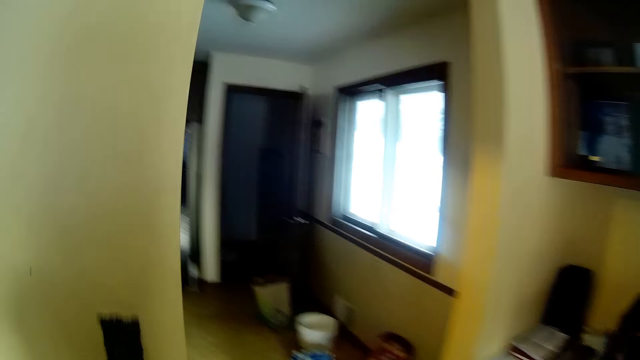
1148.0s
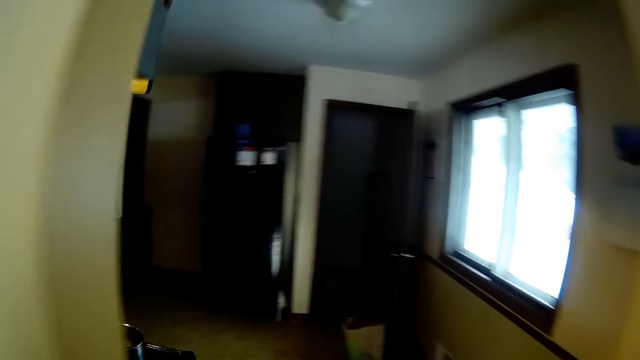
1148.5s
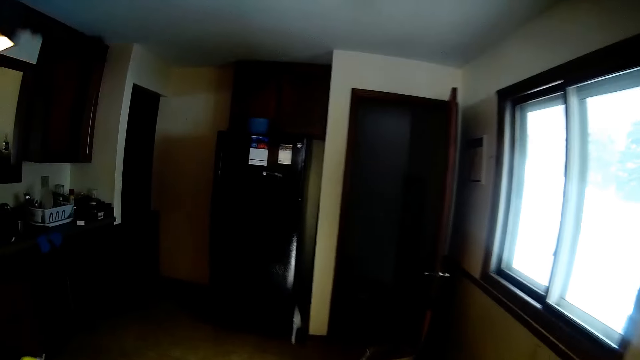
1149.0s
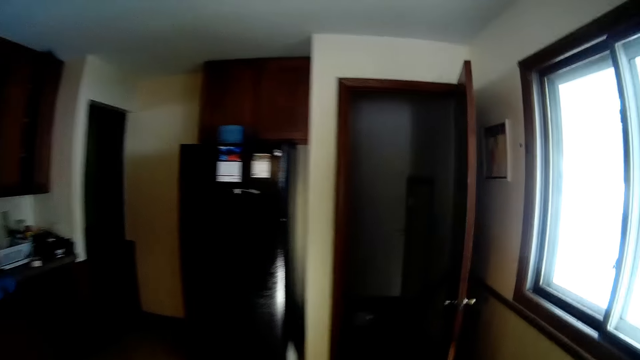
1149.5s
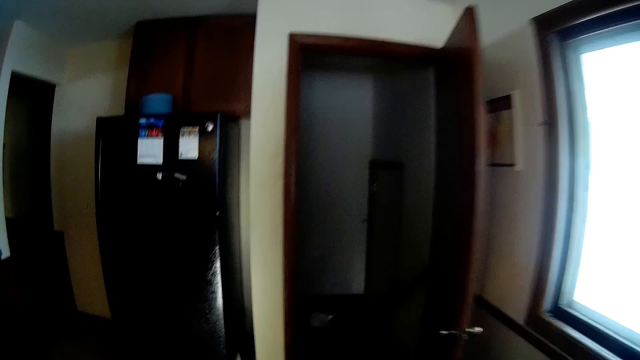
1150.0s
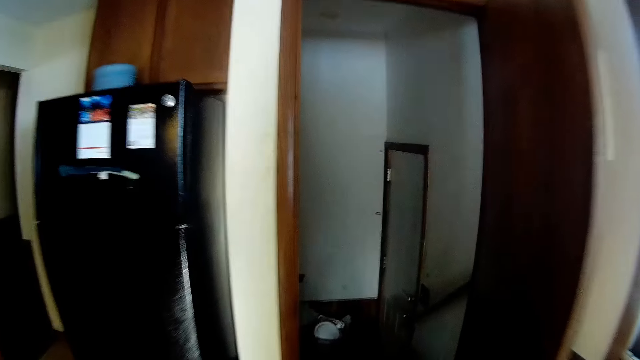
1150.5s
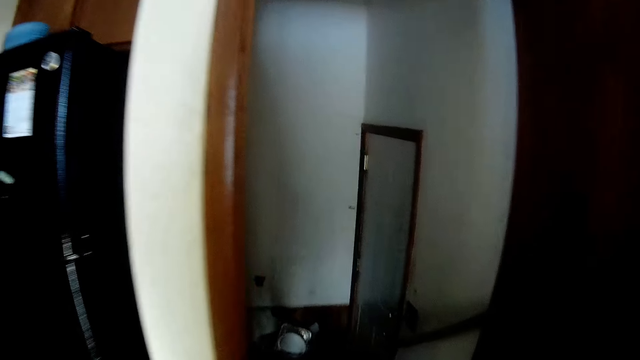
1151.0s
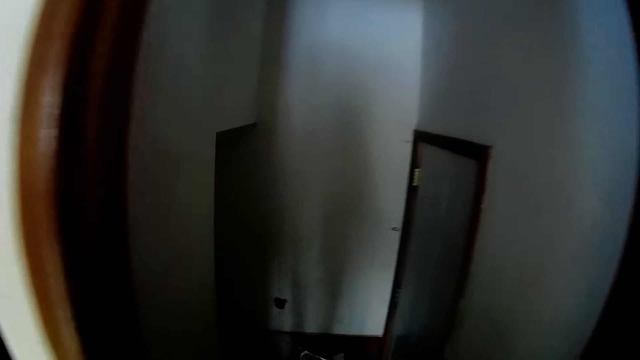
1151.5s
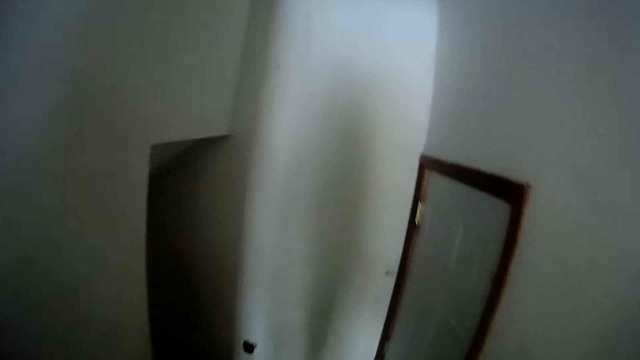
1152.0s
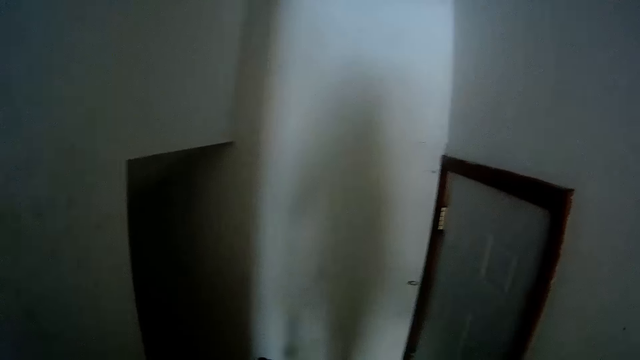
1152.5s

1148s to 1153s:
The camera wearer walks around.

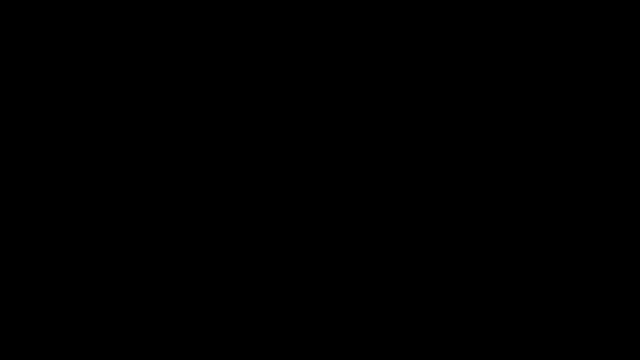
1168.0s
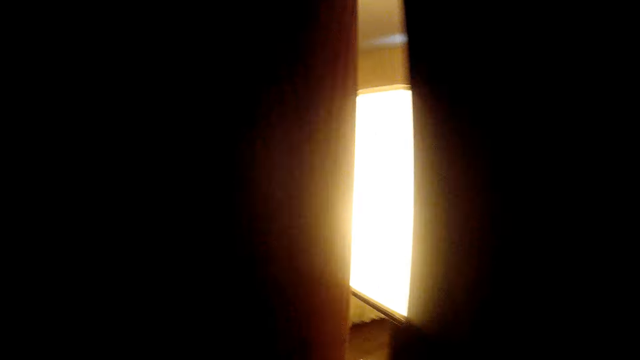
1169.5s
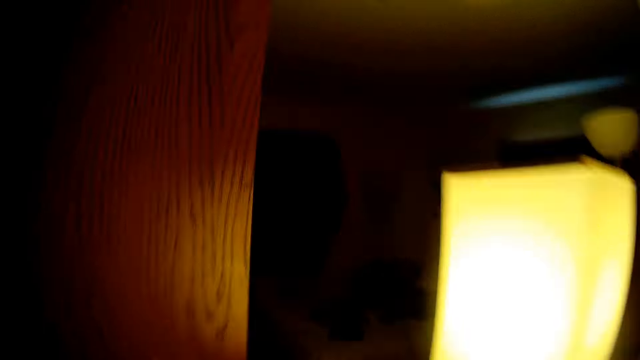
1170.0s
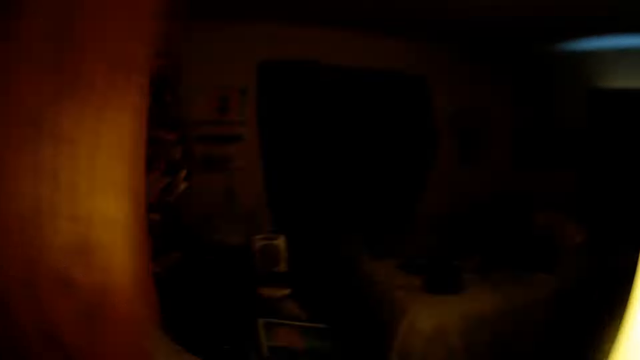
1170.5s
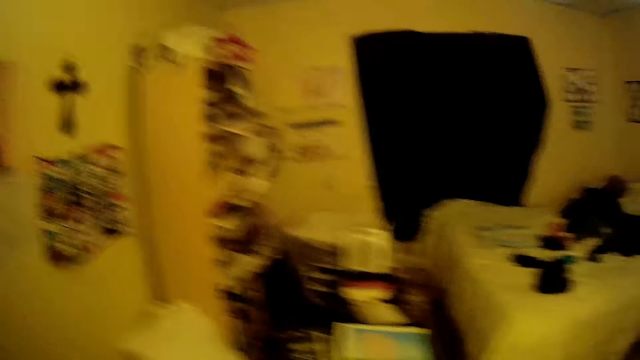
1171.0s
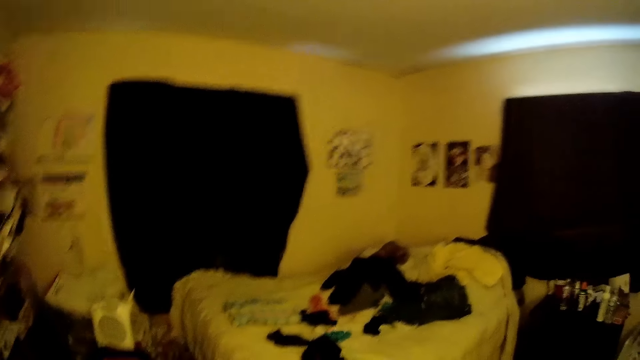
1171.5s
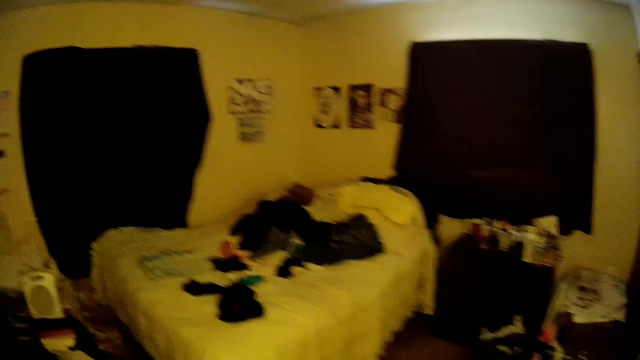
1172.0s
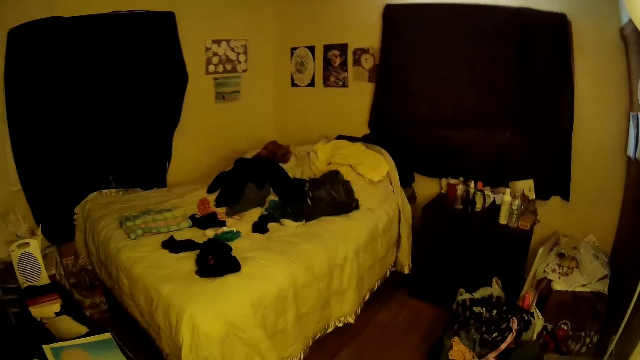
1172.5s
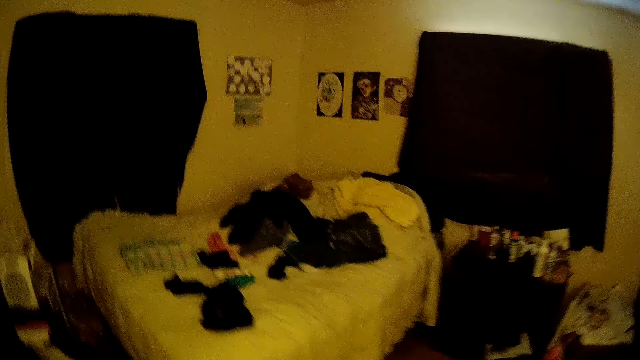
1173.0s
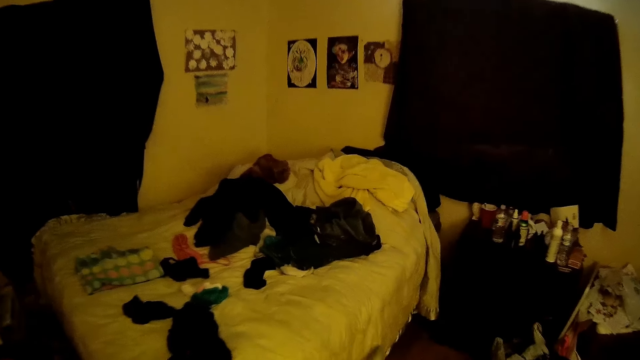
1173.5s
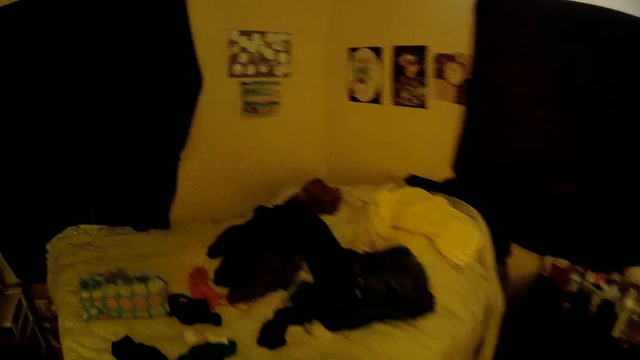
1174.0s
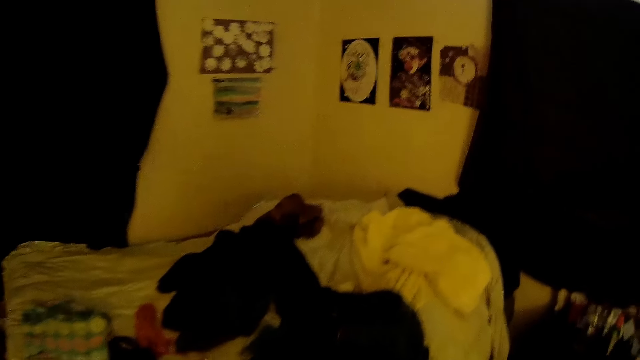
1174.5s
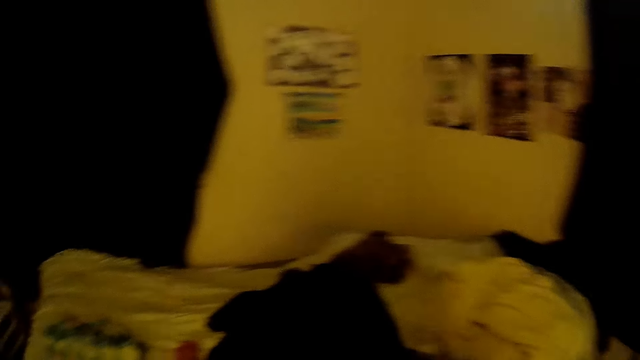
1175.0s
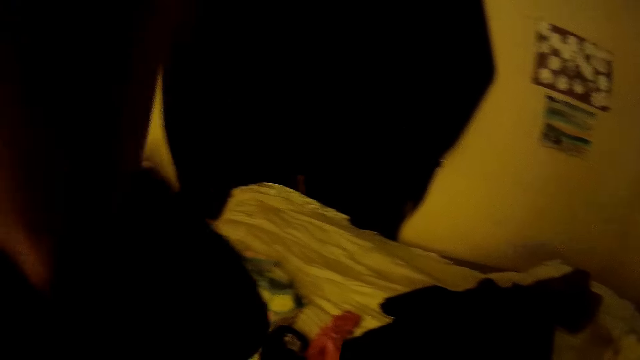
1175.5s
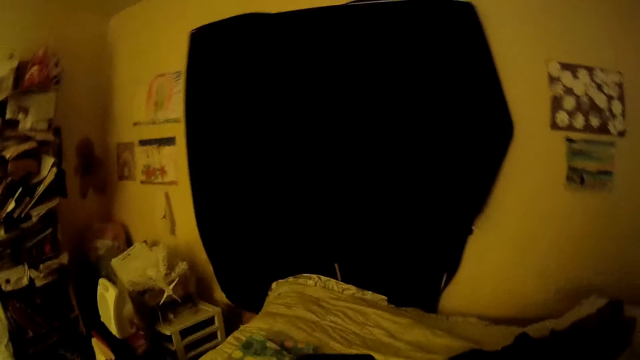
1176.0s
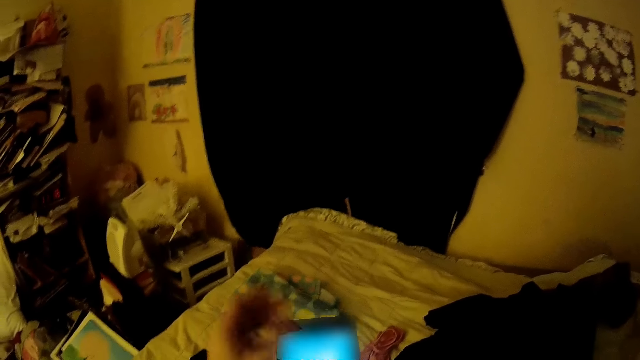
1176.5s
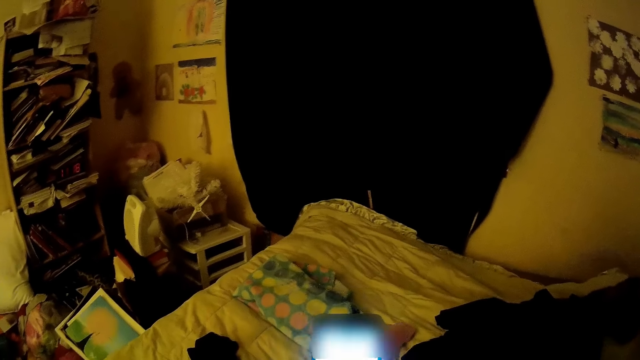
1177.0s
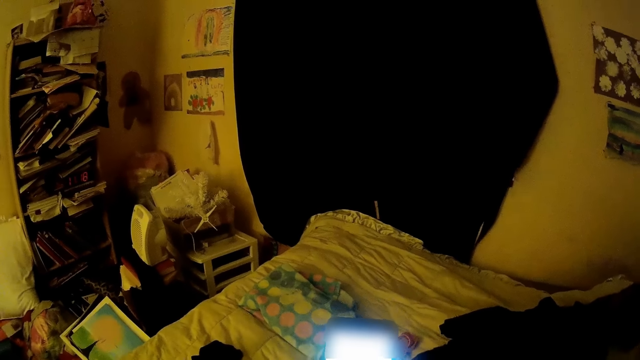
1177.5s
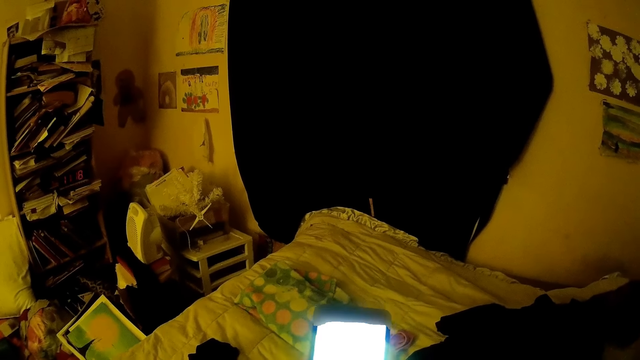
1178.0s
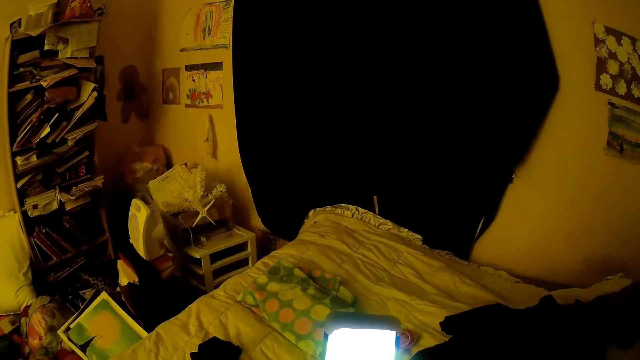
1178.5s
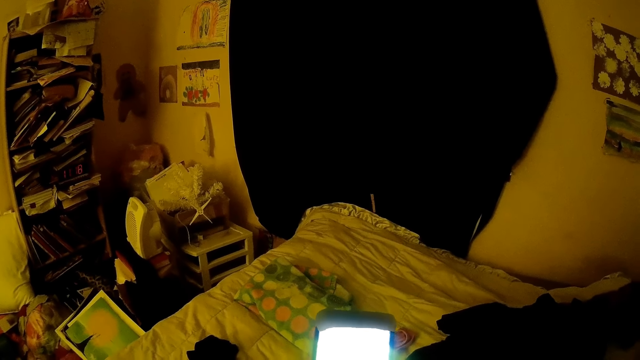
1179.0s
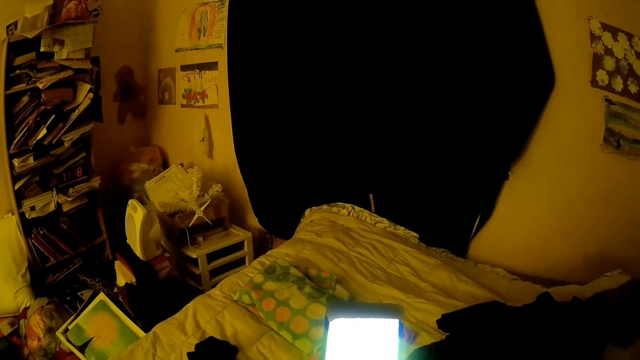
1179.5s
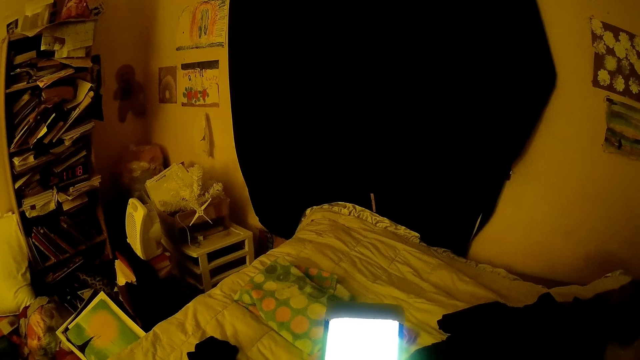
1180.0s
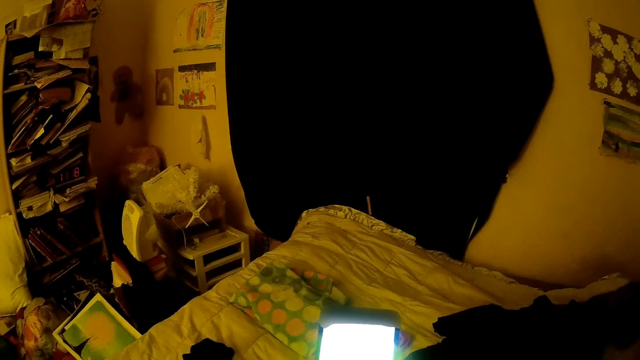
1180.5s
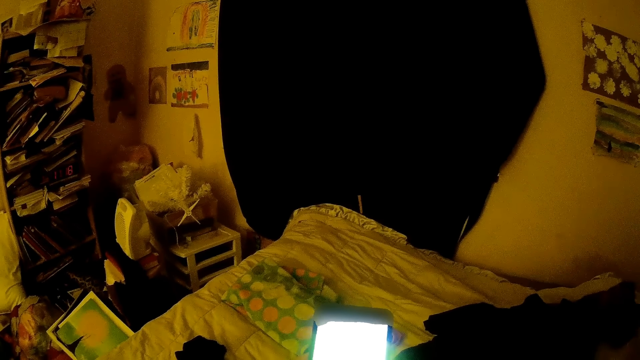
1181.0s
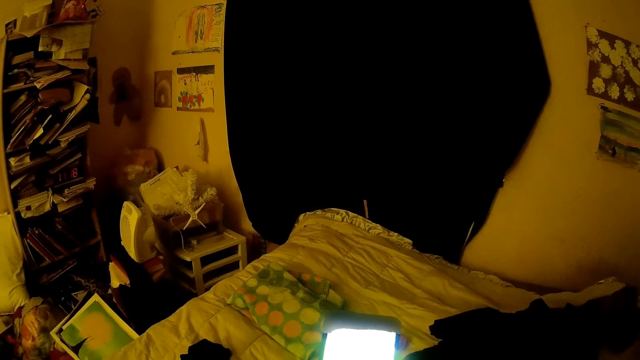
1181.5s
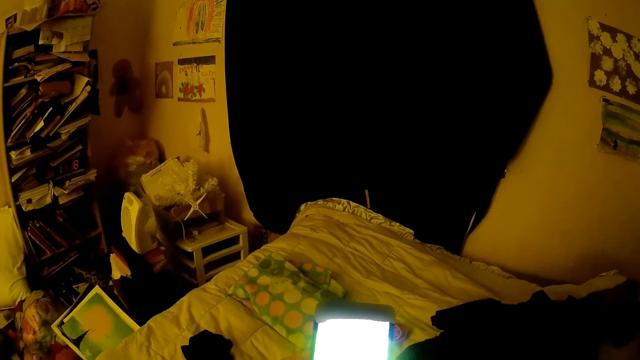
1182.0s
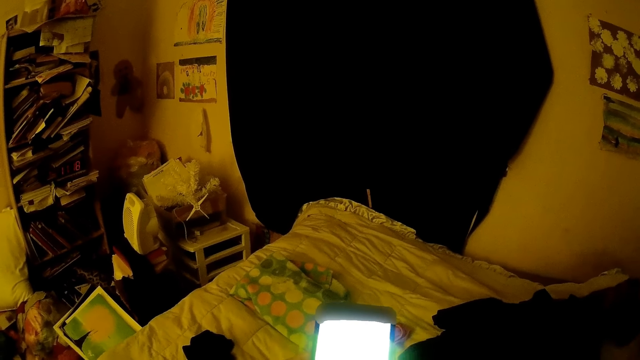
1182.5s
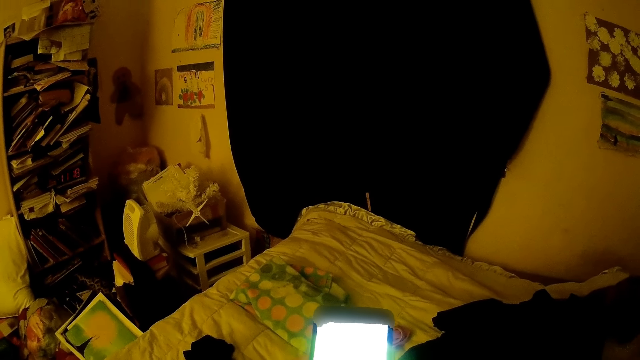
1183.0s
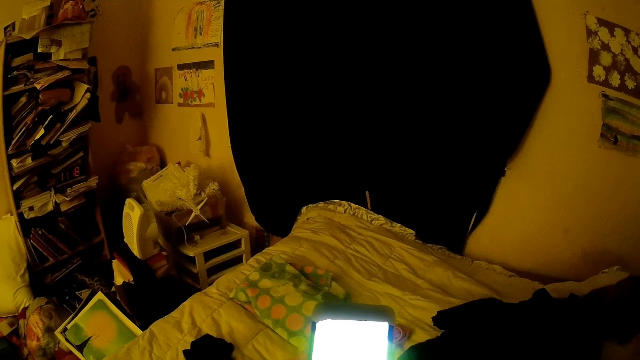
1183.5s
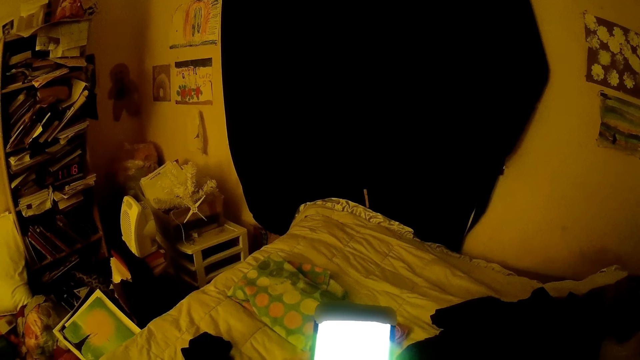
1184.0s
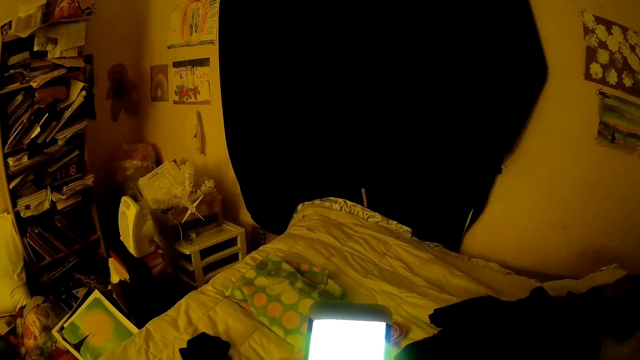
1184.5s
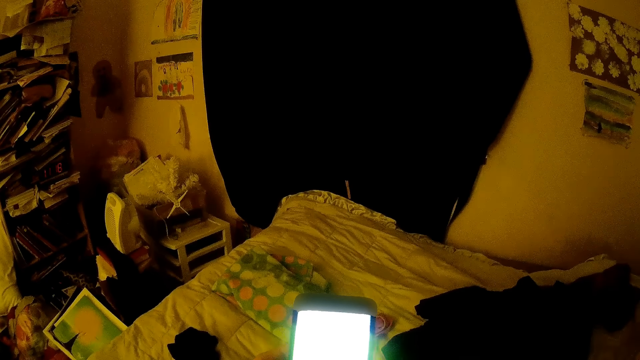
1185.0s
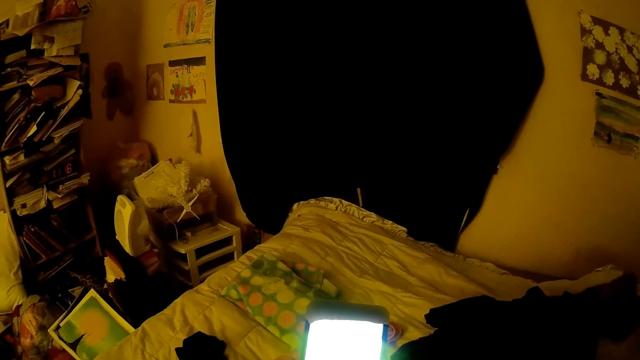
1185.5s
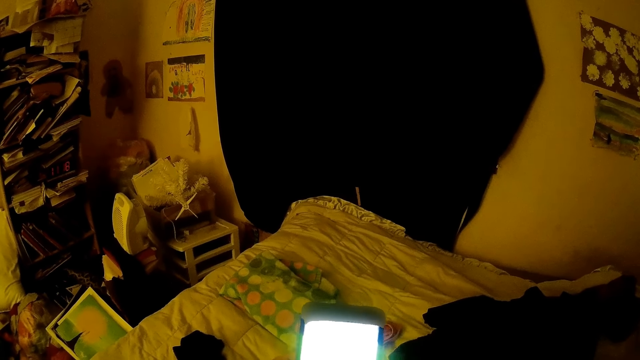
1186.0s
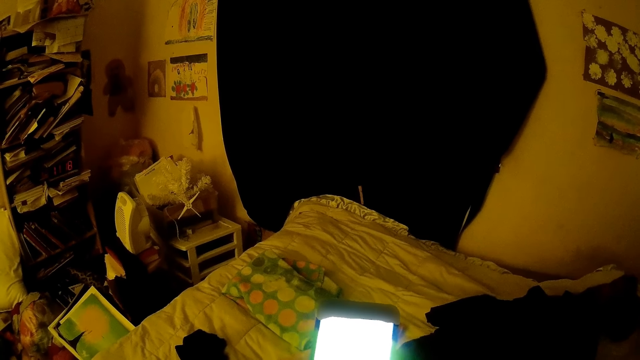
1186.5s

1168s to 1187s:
The camera wearer opens a door with her left hand. She enters the bedroom. She adjusts a camera on her head with her left hand. She scrolls through the phone with both hands.
